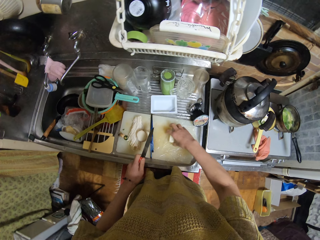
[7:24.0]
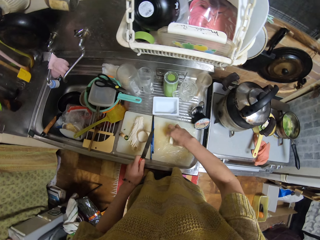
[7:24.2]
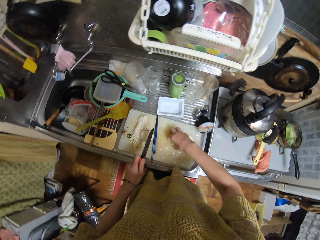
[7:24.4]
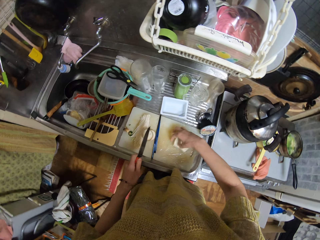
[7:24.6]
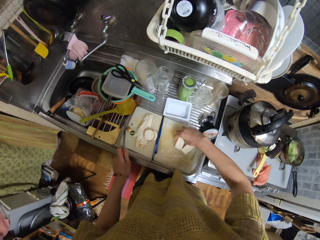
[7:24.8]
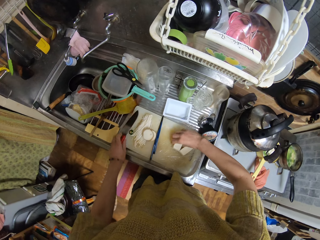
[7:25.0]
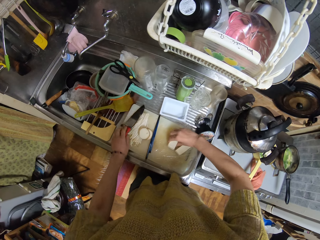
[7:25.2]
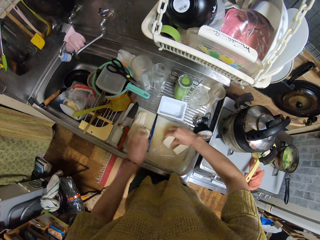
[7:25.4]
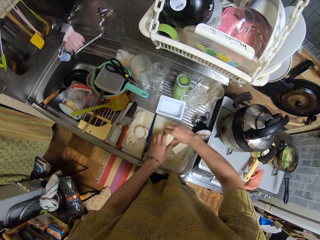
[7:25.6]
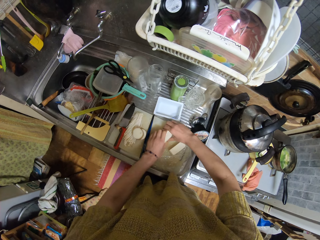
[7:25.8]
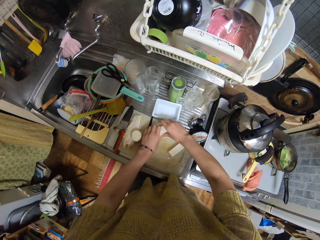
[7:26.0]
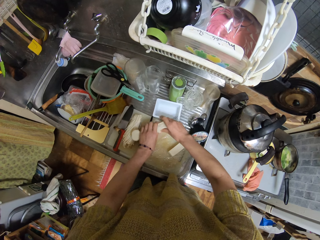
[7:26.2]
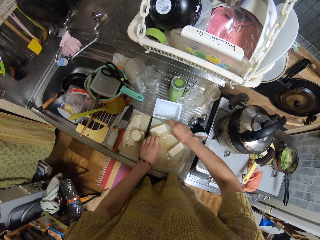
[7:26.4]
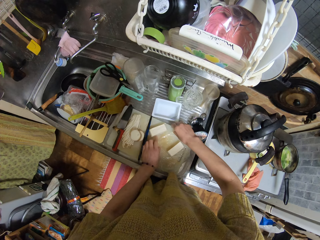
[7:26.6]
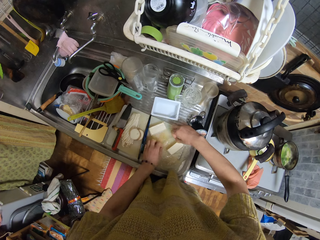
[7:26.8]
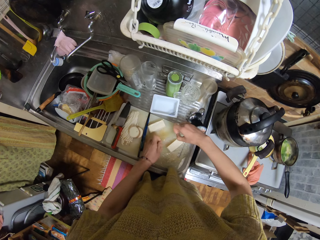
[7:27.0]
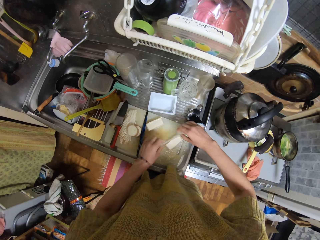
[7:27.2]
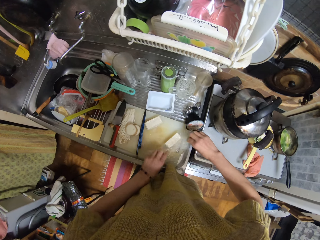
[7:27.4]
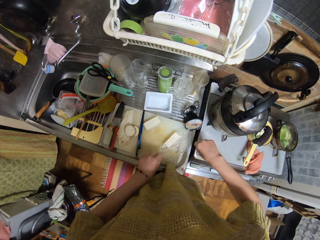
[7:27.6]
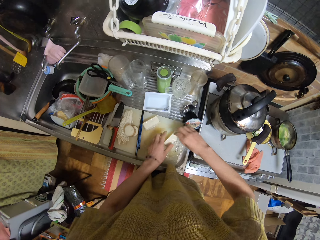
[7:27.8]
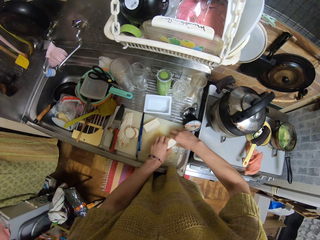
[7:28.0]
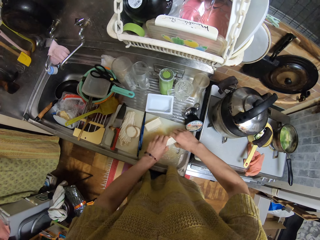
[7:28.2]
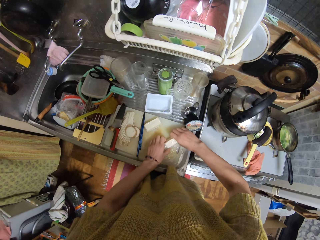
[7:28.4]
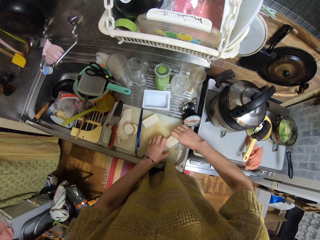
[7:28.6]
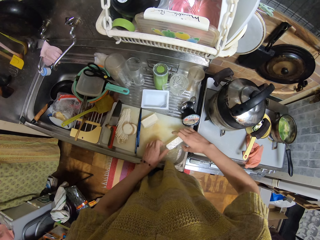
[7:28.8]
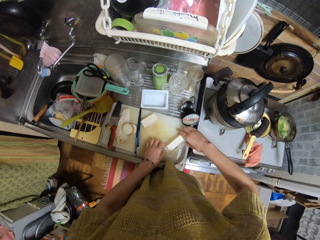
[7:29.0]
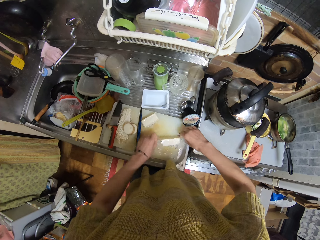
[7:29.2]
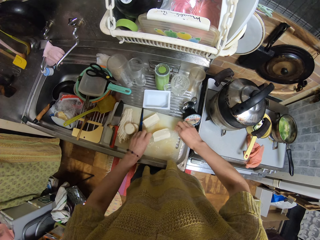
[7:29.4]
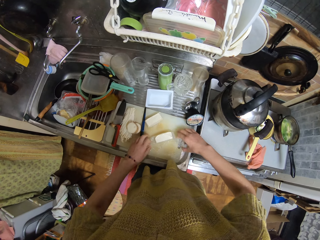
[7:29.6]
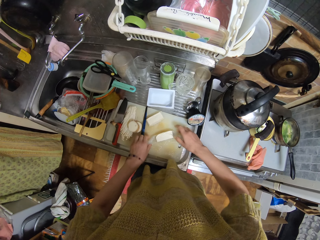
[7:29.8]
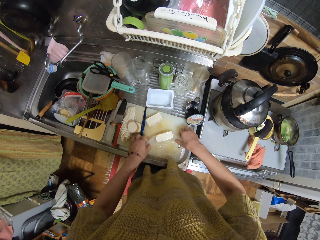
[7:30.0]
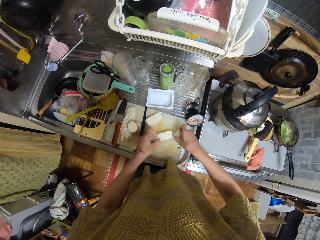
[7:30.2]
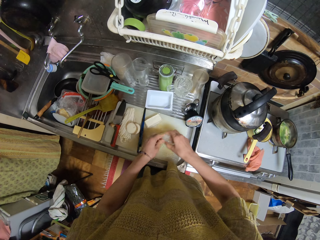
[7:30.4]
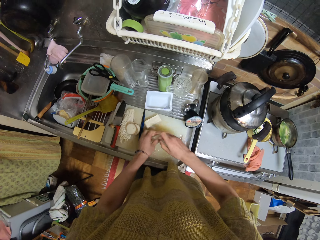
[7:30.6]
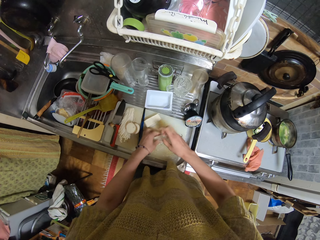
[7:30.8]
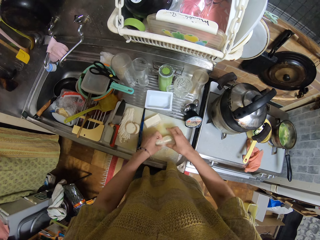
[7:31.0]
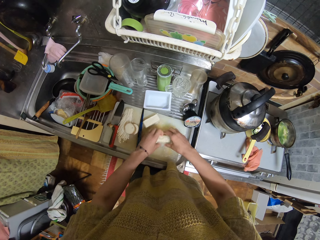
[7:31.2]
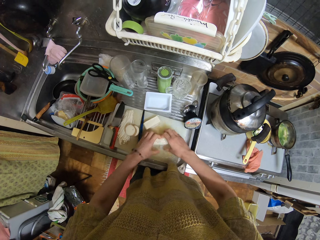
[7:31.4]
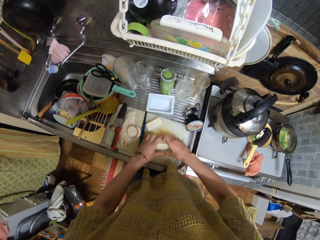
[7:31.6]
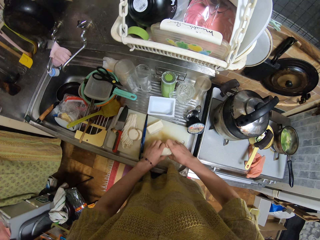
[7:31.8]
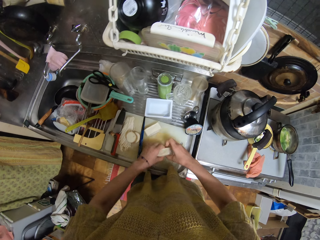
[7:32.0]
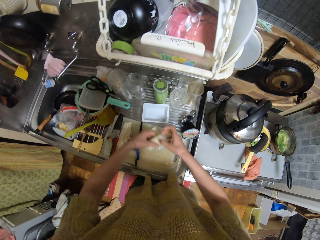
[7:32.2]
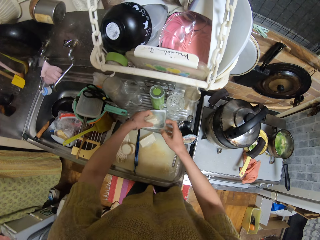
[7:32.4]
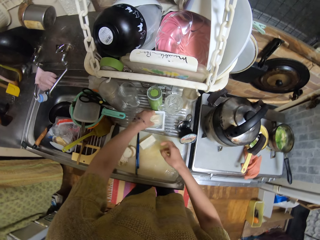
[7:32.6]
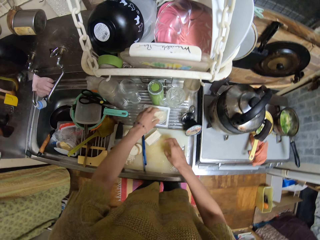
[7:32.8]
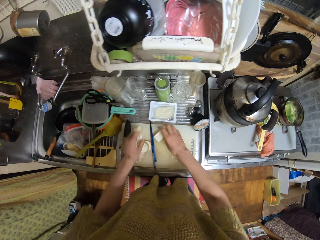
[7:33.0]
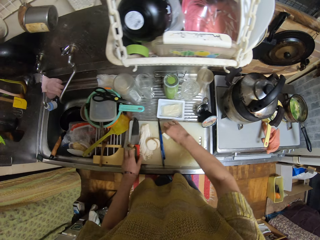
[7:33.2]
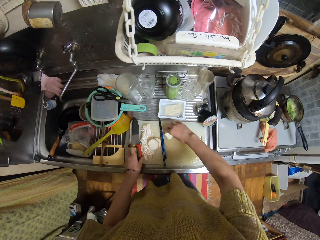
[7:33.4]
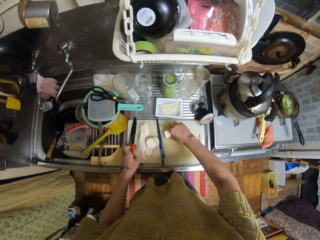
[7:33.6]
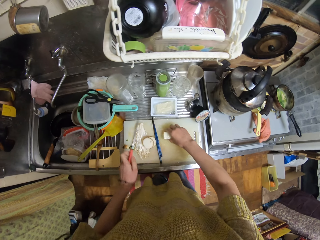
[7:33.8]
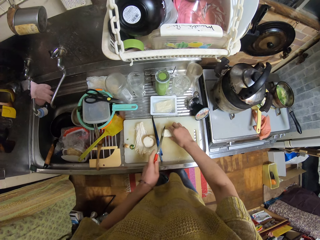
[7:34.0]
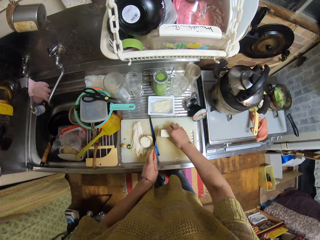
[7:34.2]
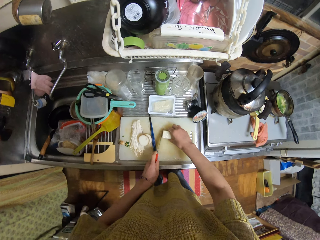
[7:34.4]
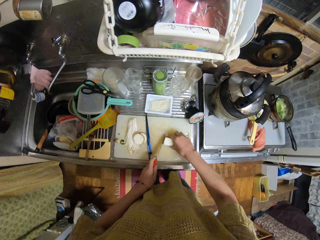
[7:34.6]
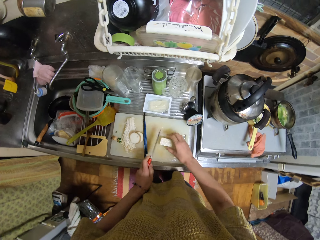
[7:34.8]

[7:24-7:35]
The camera wearer drops the knife. They shift the cheese aside. They wrap the cheese with the paper. They place the cheese into the plate. They shift the cheese. They pick up the knife. They cut the cheese.

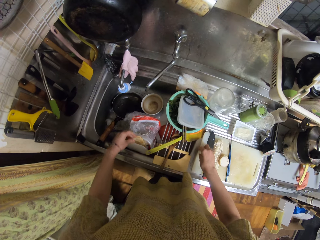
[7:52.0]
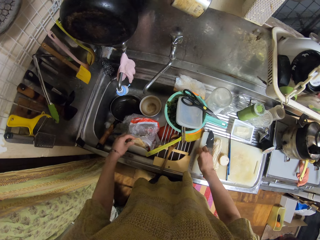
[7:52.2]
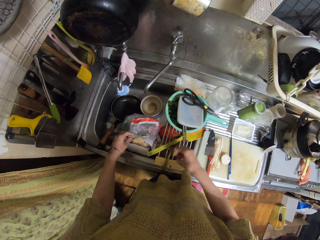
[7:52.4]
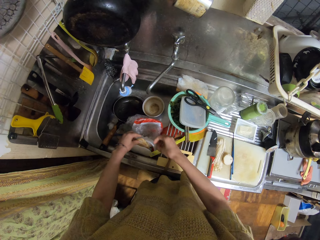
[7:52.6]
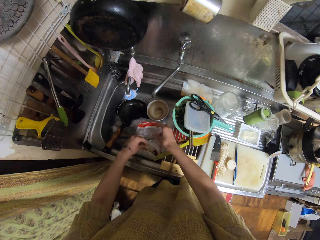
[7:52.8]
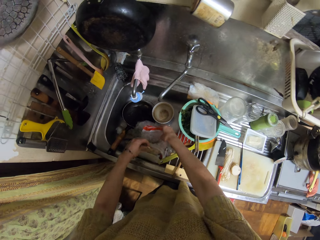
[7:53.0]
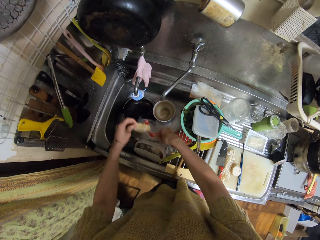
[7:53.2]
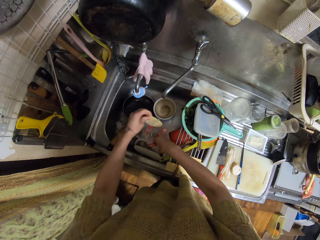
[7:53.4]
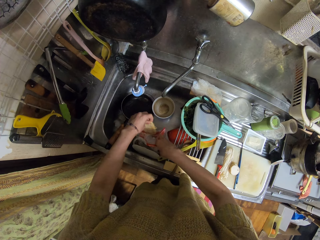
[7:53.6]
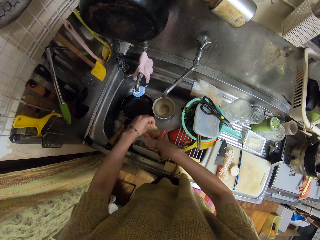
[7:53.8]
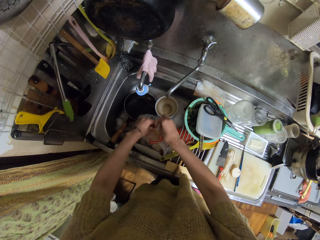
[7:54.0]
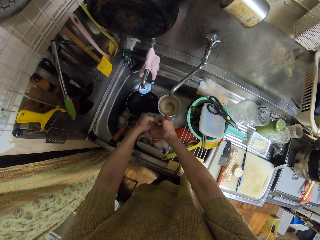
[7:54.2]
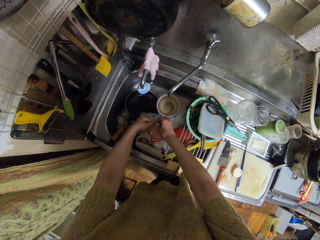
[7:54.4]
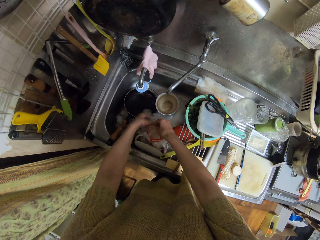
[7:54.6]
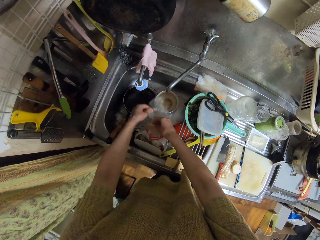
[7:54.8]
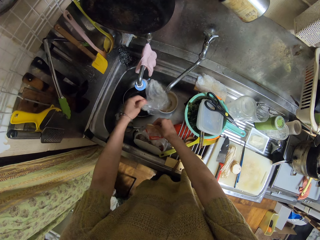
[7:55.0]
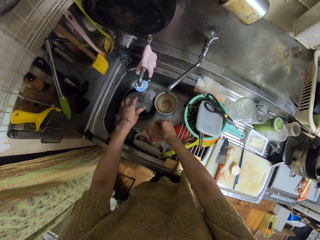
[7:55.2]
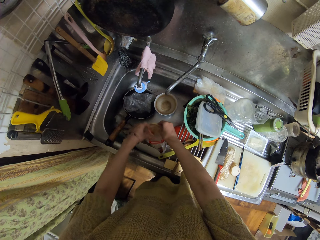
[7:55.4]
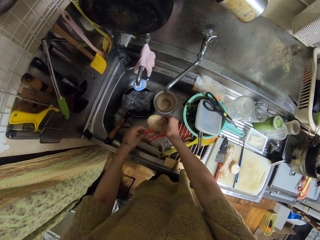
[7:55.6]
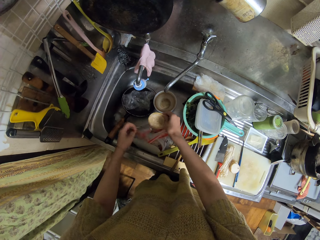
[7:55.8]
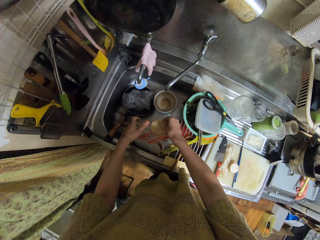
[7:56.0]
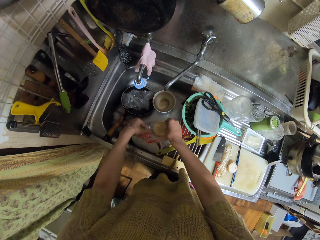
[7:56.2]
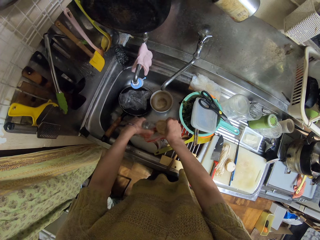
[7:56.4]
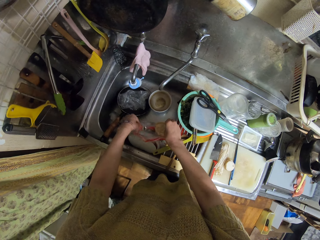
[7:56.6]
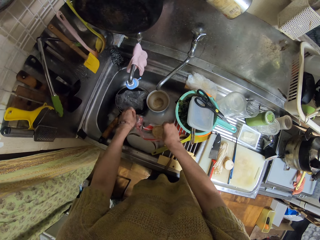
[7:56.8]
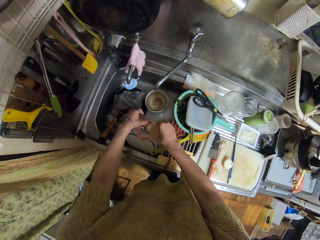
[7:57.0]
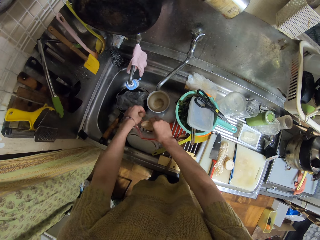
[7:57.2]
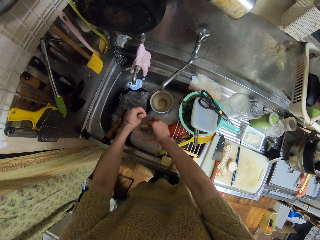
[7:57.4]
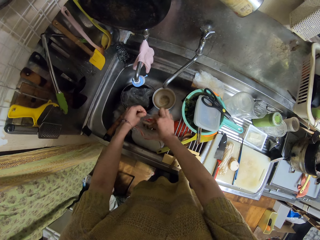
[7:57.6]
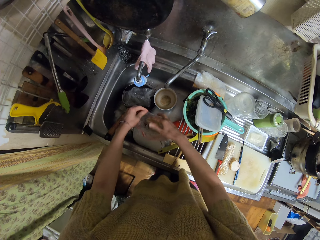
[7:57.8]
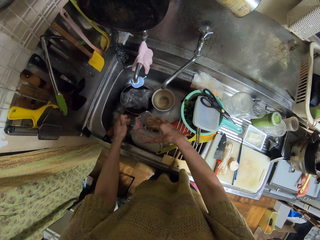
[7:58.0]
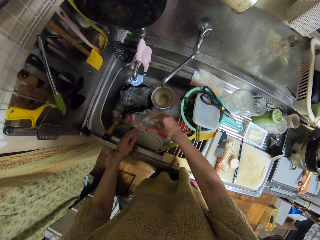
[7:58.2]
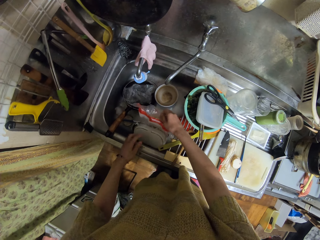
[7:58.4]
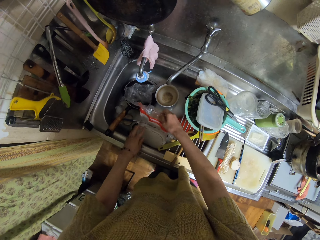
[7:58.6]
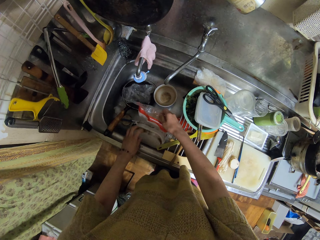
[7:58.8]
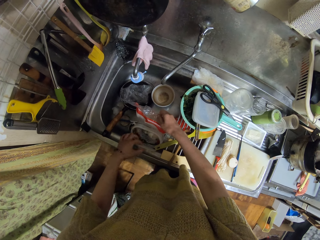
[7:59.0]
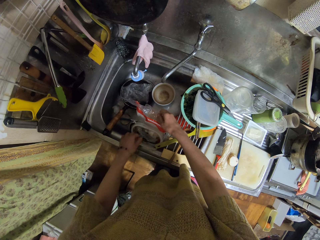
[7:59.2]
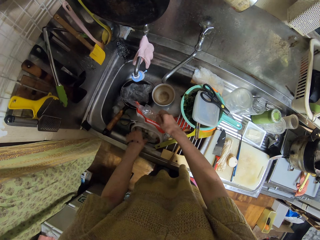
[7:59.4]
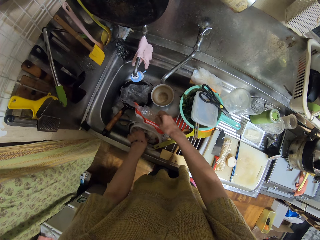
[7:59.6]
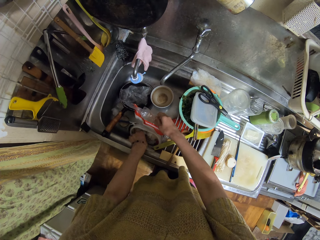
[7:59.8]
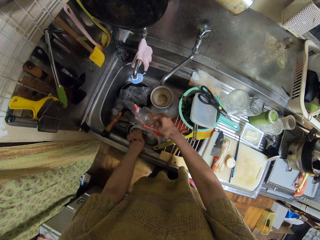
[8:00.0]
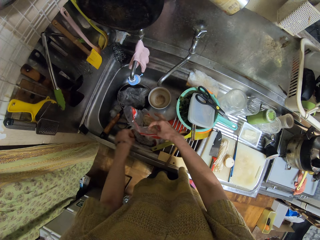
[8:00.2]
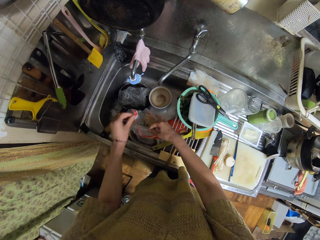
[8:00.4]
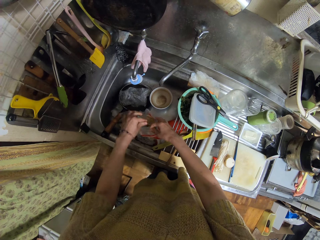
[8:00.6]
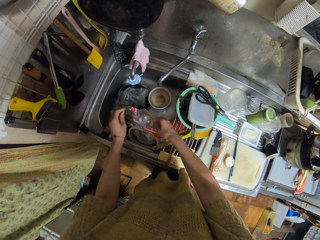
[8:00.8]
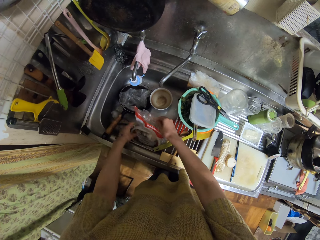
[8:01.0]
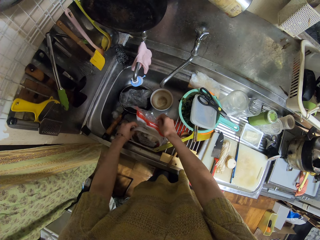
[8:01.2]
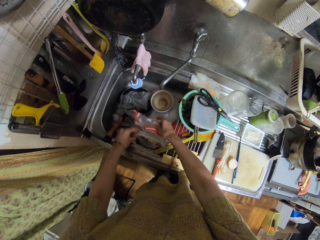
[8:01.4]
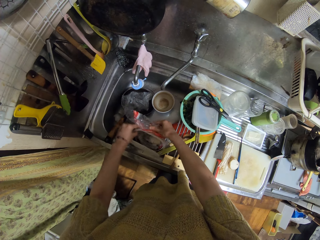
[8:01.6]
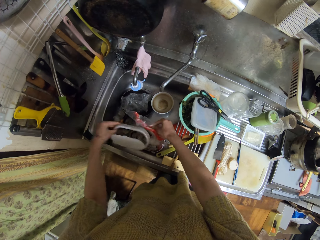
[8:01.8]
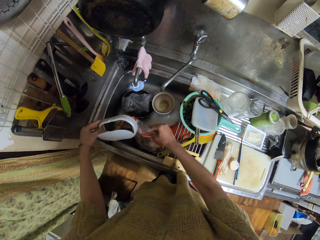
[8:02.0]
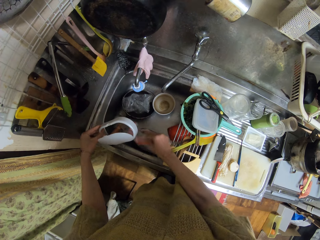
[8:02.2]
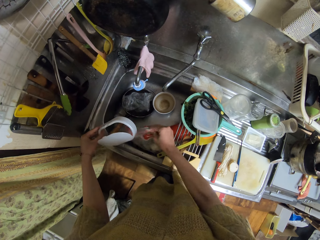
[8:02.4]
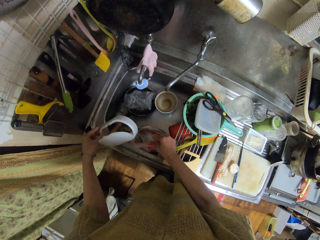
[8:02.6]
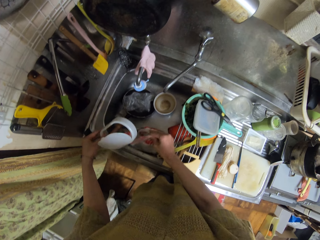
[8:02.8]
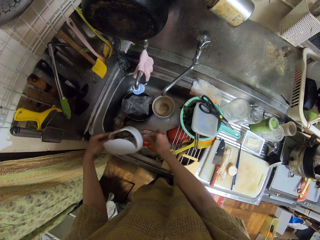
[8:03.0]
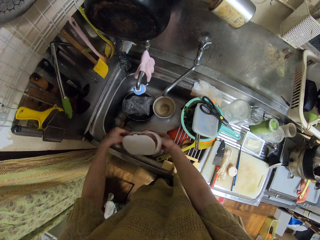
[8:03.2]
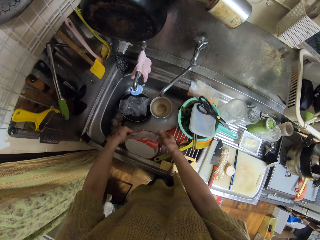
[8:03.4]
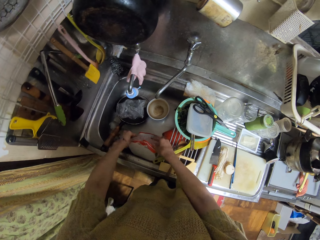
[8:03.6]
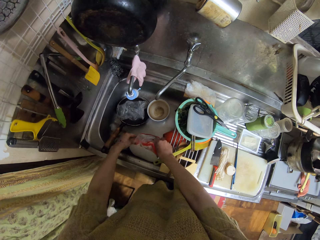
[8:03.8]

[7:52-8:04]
The camera wearer picks dirt at the edge of the sink. They put the dirt in the trash bag. They pick dirt from the sink into the trash bag. They adjust the trash bag.
